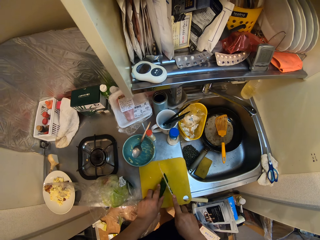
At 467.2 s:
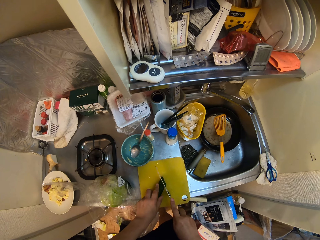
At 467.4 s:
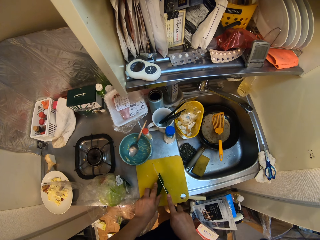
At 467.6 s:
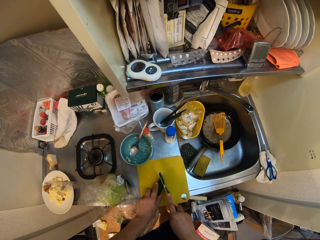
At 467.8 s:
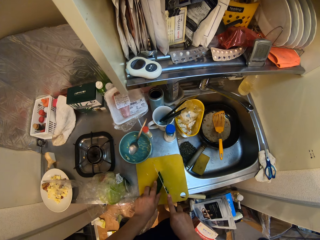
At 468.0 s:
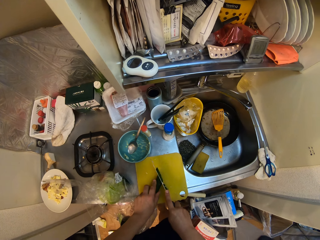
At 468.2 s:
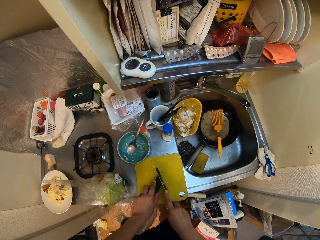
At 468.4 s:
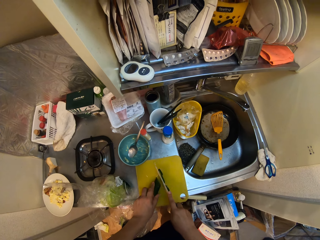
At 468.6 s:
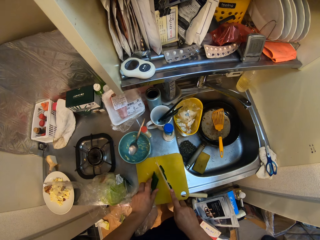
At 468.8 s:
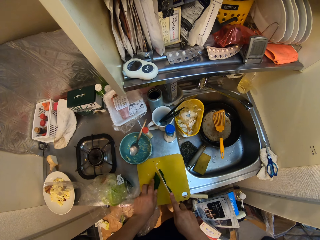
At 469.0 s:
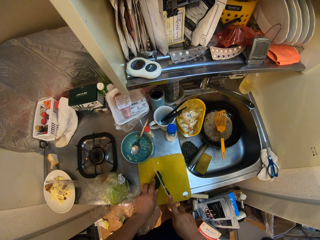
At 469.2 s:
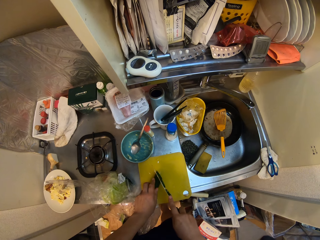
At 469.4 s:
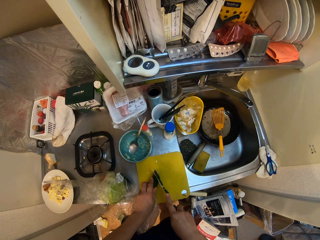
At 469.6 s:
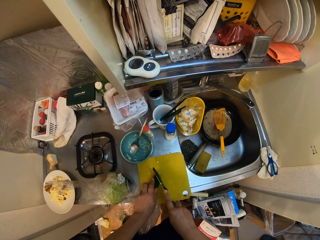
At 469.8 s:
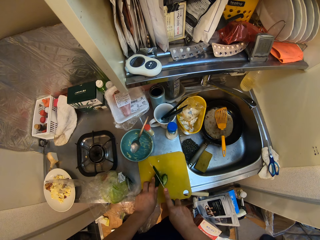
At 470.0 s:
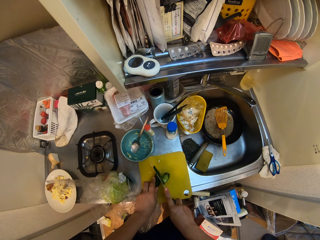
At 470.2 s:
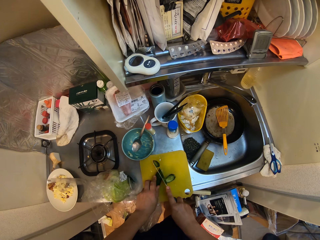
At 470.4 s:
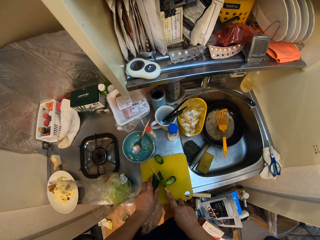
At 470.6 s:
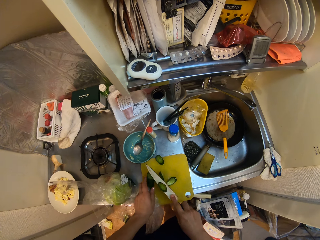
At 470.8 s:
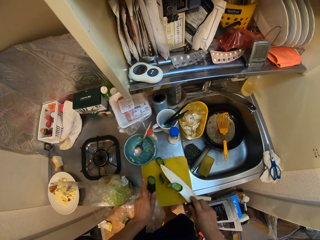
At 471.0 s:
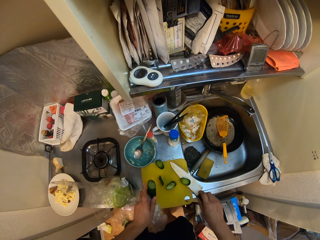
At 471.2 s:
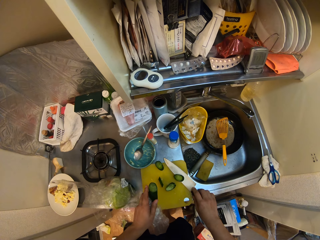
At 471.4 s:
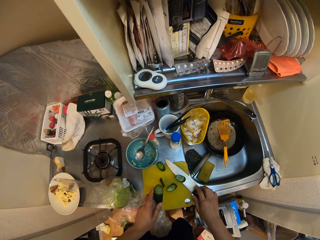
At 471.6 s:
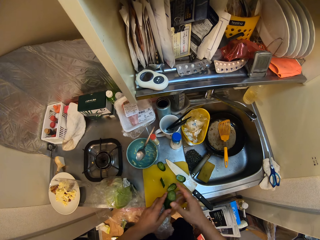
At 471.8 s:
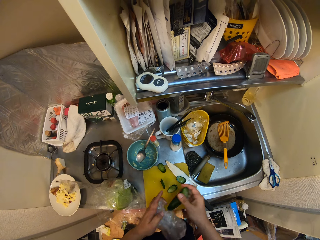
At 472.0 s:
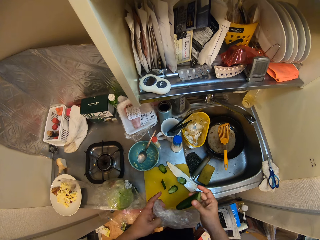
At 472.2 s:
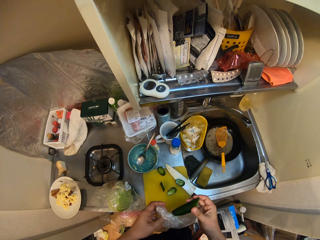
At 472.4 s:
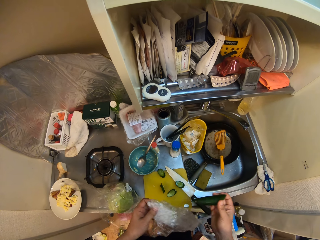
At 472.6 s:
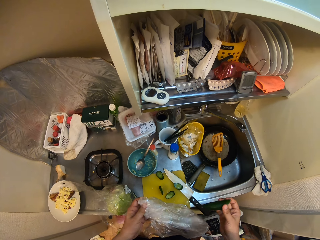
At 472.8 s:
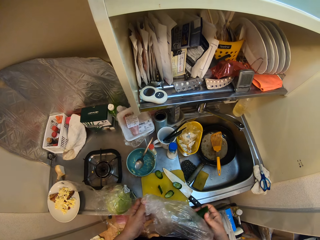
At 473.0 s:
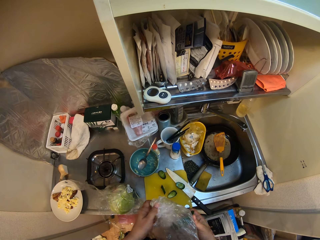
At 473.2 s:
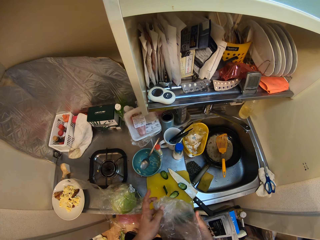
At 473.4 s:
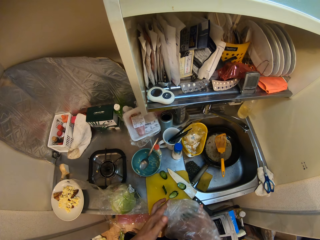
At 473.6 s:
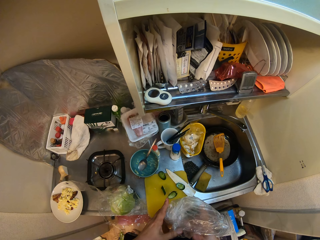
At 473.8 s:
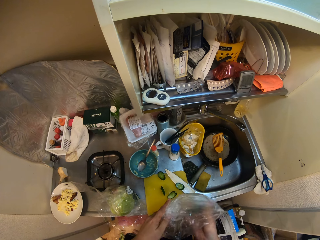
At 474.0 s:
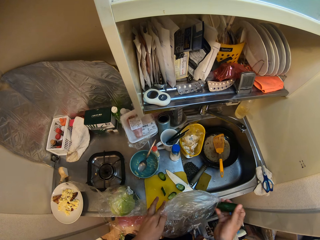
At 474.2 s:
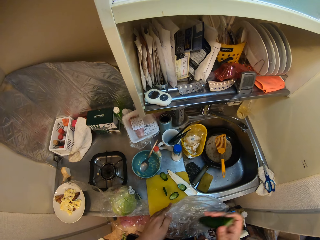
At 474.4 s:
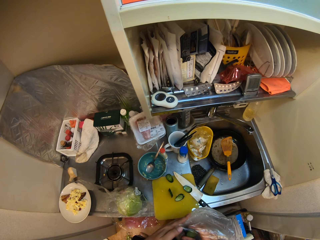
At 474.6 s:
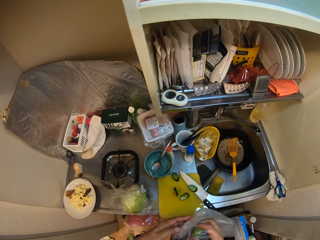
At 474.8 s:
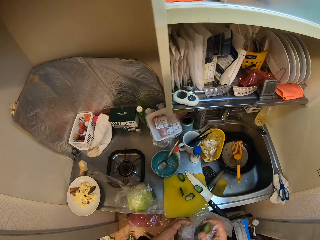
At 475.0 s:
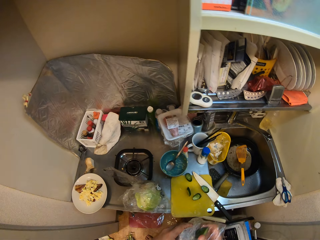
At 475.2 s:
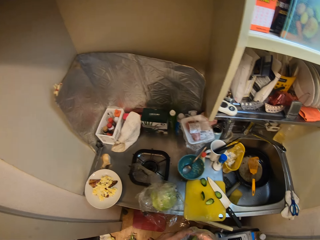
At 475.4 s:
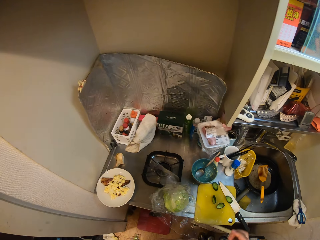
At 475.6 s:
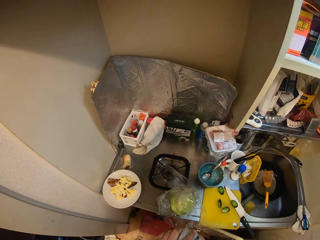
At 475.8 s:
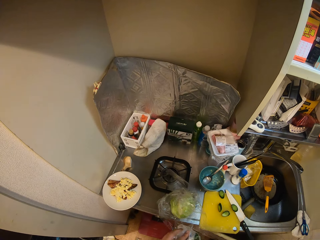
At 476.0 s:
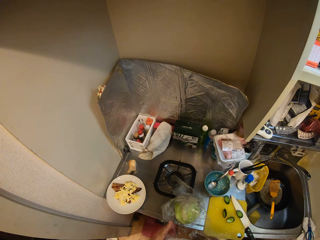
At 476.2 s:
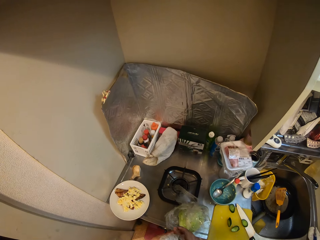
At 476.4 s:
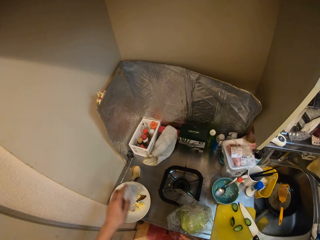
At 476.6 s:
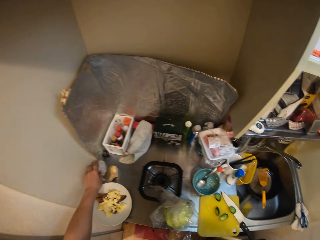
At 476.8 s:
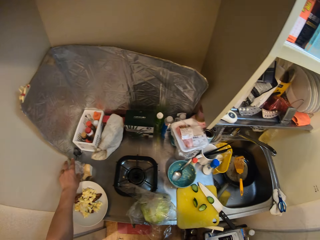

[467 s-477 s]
The camera wearer places the knife on the cutting board. They hold the courgette or cucumber with the other hand. They place the cucumber into its wrapping. They exchange the courgette to the other hand.

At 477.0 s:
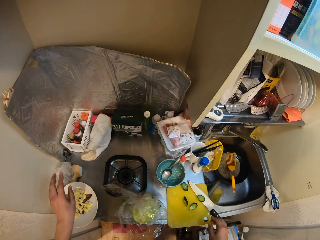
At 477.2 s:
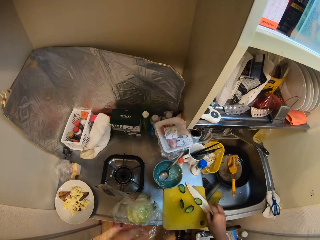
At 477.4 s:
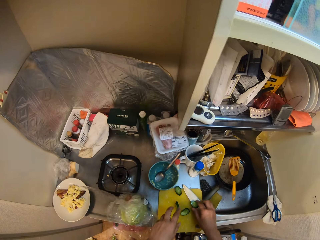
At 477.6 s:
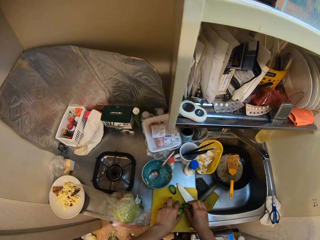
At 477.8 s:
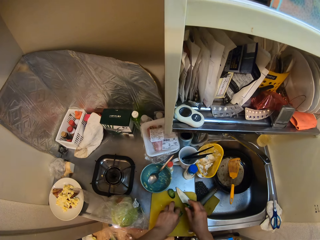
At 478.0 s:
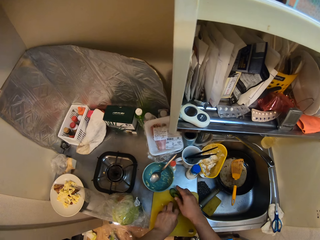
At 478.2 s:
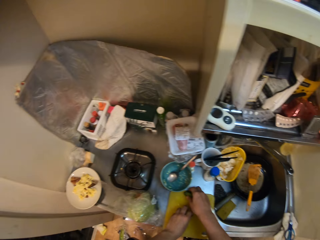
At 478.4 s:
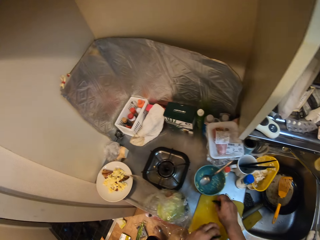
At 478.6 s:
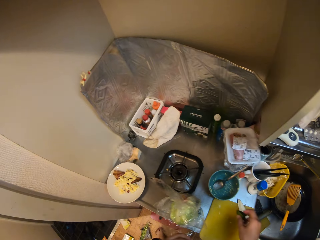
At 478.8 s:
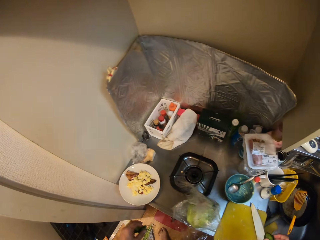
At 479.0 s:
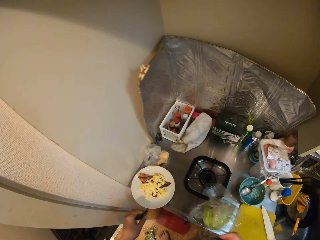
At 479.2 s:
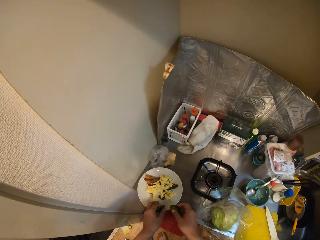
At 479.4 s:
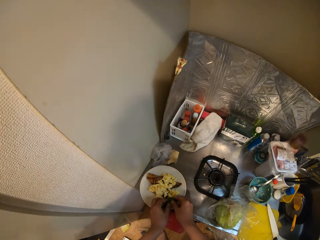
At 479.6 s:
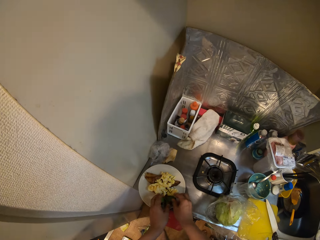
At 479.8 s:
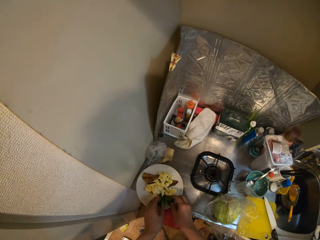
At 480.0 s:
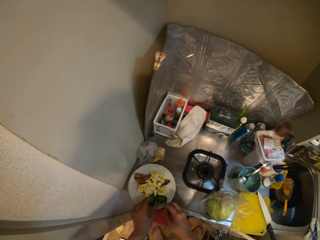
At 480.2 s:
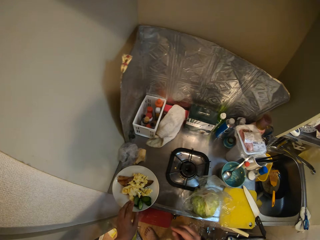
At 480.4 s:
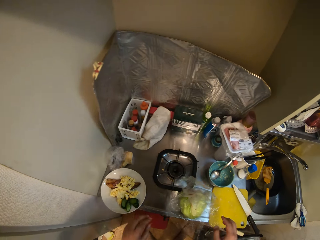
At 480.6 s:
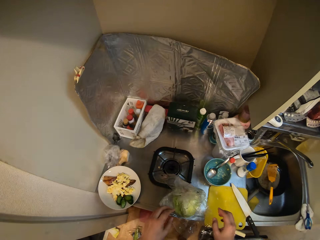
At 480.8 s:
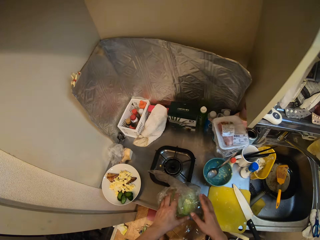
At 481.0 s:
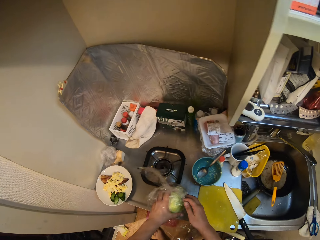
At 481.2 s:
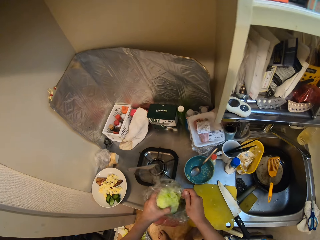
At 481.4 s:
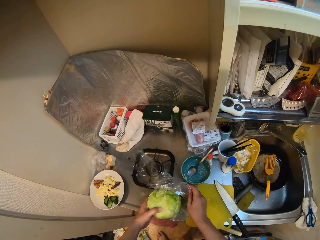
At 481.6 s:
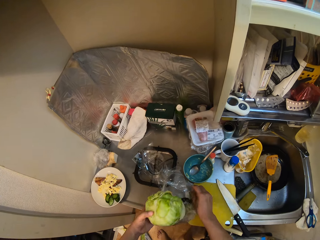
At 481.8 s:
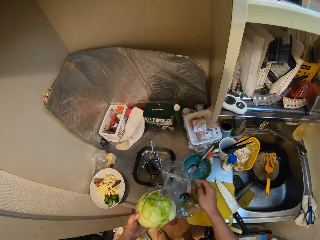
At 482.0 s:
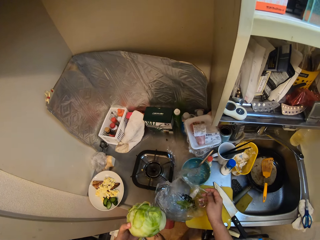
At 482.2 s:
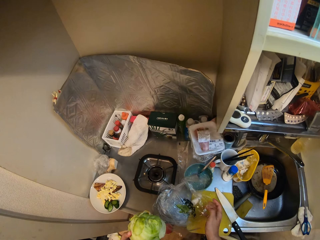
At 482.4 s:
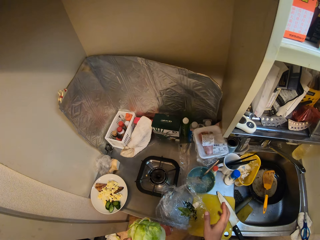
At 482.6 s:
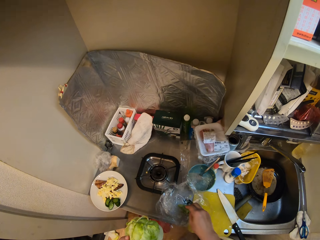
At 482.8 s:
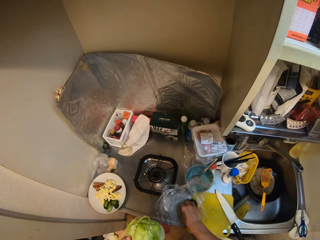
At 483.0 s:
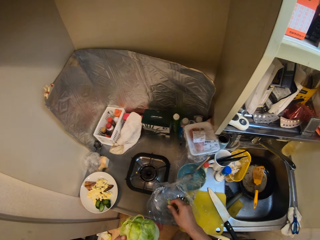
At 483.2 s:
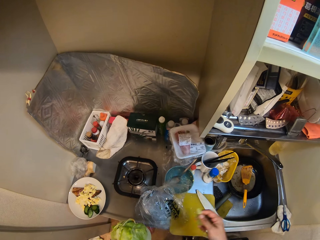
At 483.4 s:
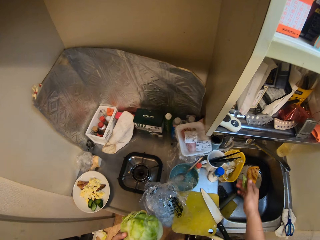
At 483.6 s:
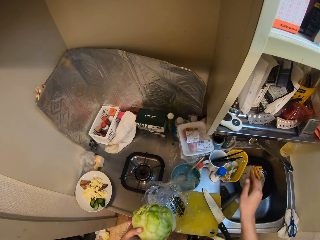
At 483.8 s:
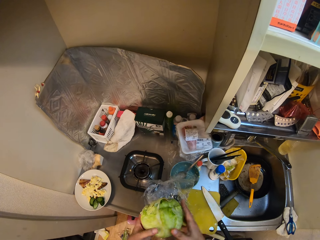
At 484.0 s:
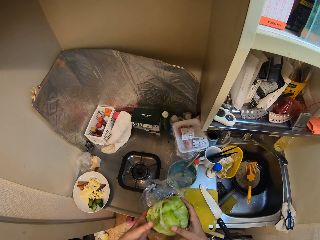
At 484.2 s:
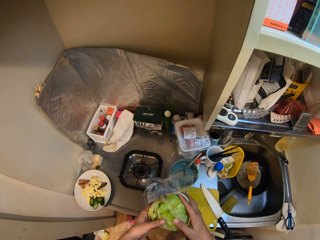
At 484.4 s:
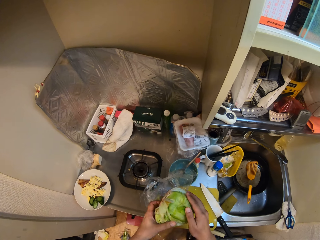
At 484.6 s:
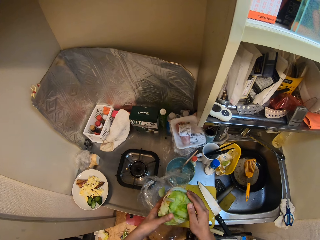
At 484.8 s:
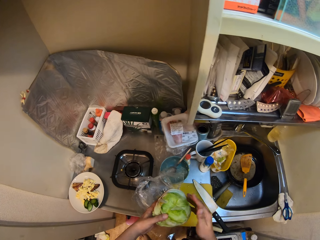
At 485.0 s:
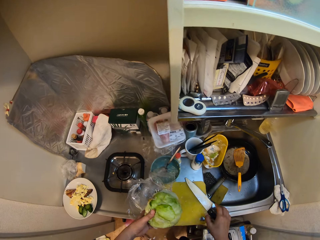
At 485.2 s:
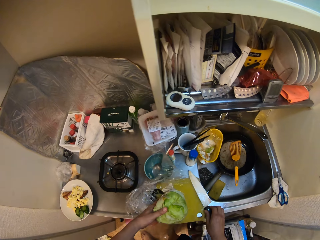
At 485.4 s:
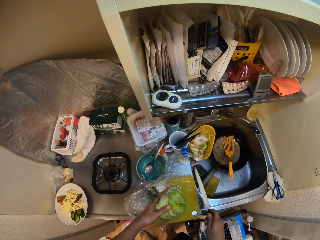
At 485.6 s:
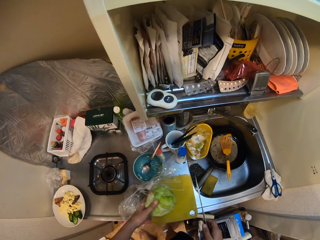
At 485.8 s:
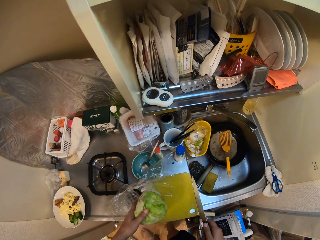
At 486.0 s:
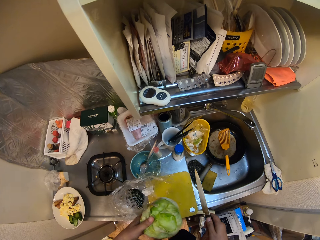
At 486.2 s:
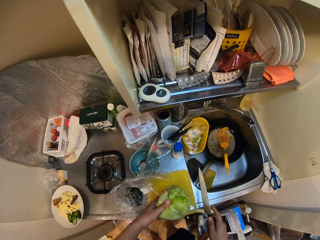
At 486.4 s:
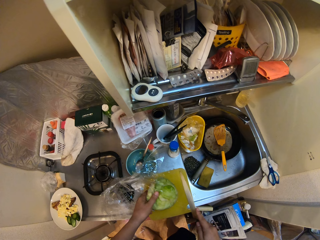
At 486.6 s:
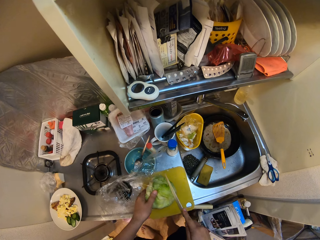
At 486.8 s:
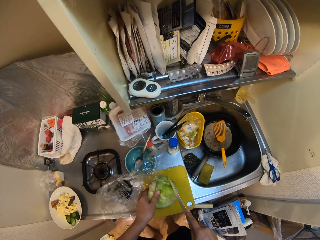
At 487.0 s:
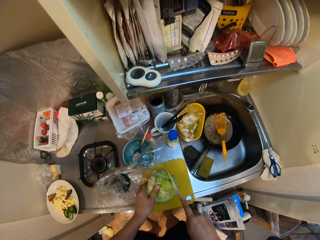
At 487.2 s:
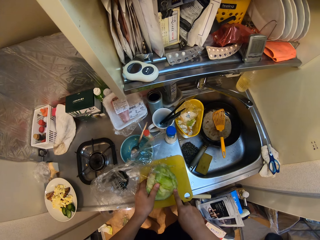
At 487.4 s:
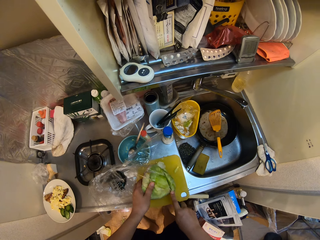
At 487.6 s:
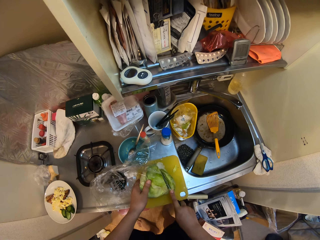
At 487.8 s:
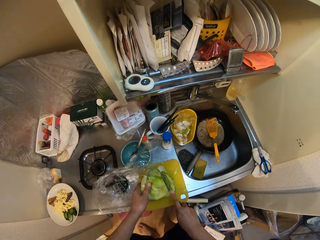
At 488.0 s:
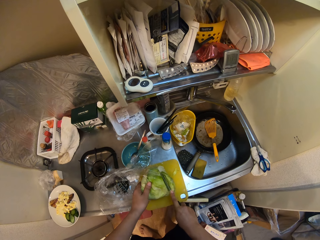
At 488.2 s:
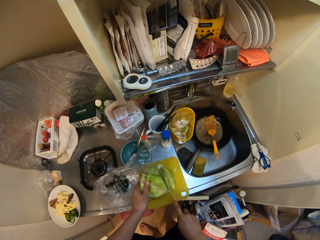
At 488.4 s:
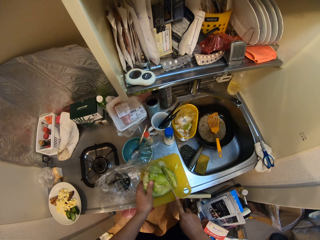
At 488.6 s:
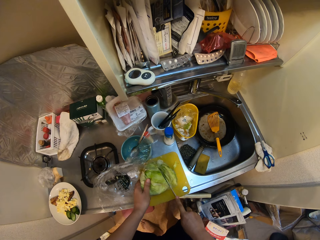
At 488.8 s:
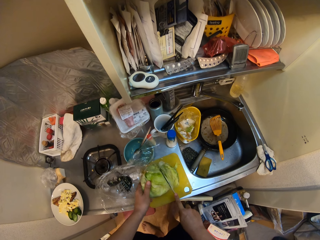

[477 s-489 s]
The camera wearer places the wrapped cucumber on the table. He picks up the slices of cucumber or courgette from the cutting board with both hands. He takes the courgette towards the plate. He drops the cucumber on the plate on top of the sink. He moves his hands. He takes the cucumber out of the nylon on the table. He unwraps the lettuce. He picks out a piece of cucumber from the nylon with his right hand. He picks a lettuce leaf. He drops the piece of cucumber into the basket in the sink. He disposes of the lettuce leaf. He holds the lettuce with the other hand. He picks up the knife from the cutting board with his right hand. He places the cucumber or lettuce on the cutting board. He moves the plastic paper. He cuts the cucumber on the cutting board with the knife in his right hand.
